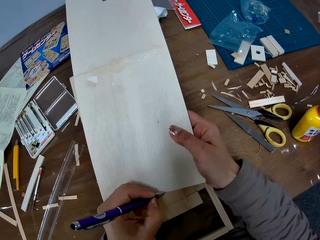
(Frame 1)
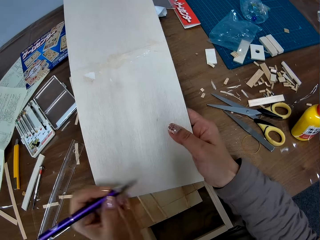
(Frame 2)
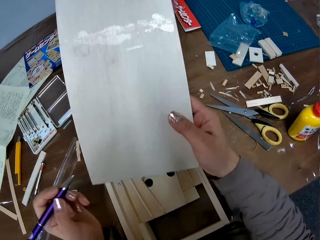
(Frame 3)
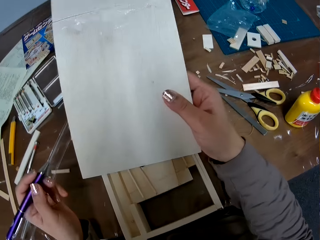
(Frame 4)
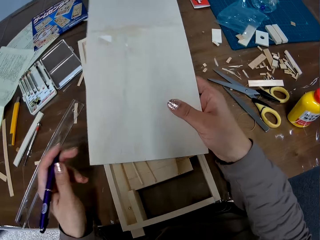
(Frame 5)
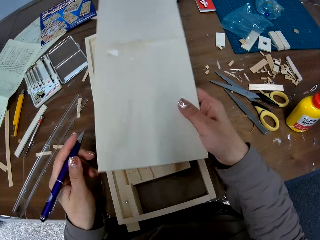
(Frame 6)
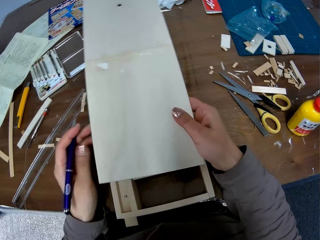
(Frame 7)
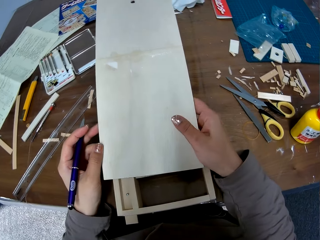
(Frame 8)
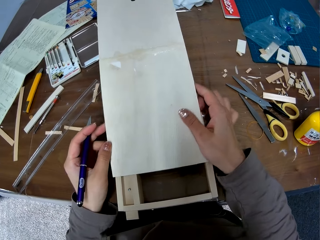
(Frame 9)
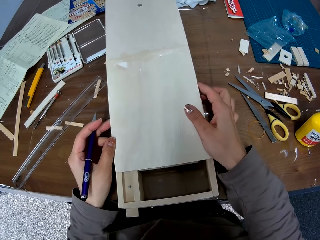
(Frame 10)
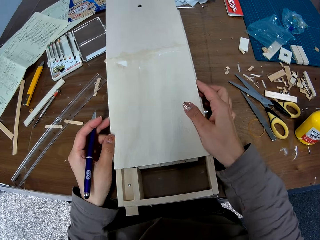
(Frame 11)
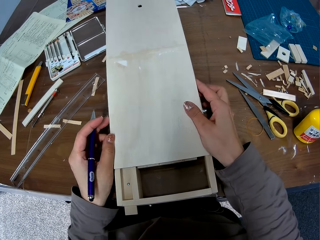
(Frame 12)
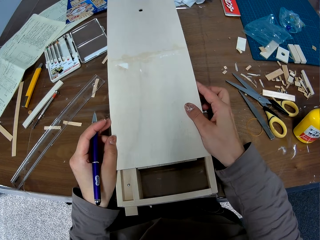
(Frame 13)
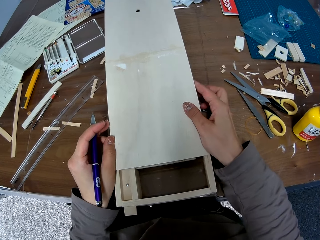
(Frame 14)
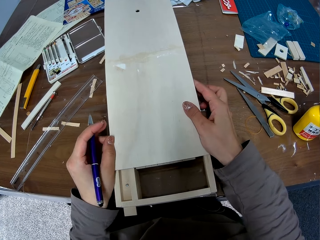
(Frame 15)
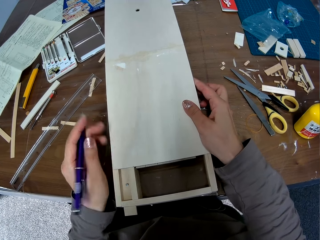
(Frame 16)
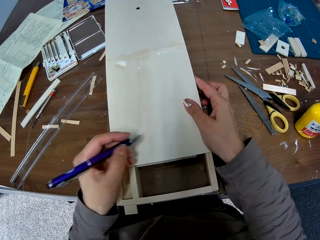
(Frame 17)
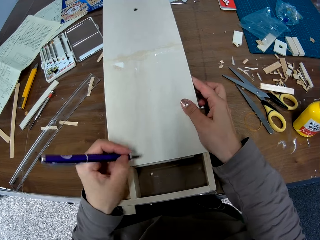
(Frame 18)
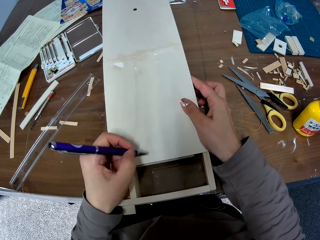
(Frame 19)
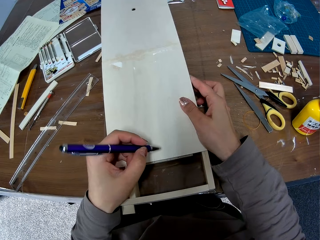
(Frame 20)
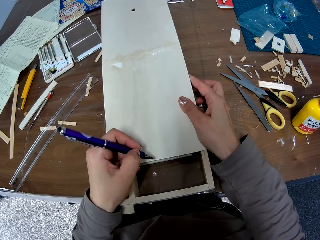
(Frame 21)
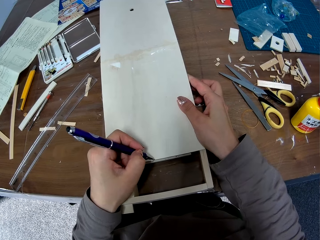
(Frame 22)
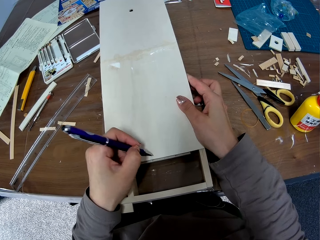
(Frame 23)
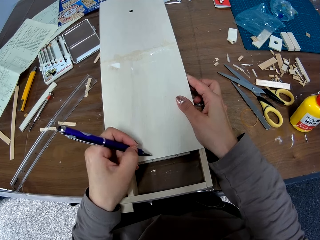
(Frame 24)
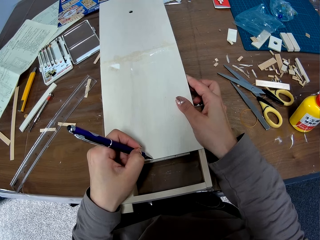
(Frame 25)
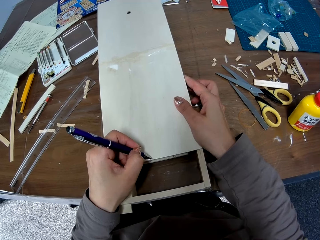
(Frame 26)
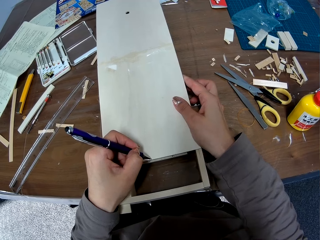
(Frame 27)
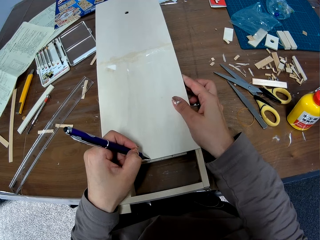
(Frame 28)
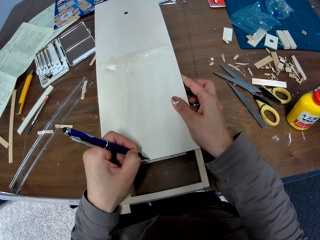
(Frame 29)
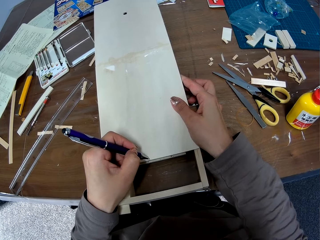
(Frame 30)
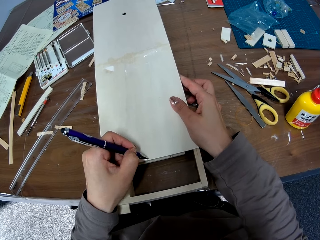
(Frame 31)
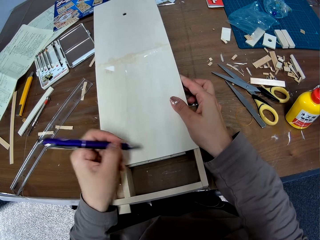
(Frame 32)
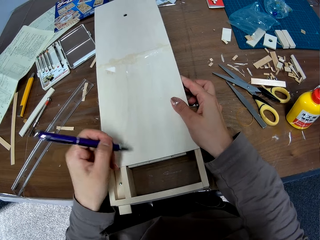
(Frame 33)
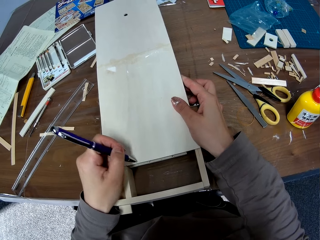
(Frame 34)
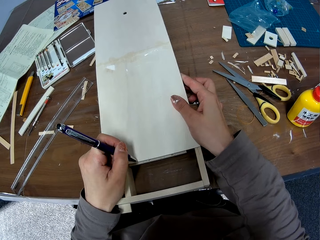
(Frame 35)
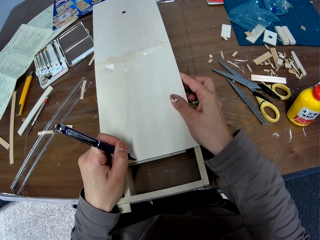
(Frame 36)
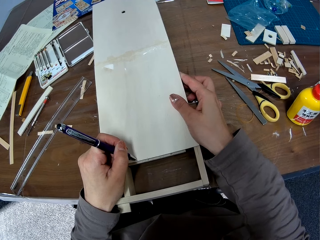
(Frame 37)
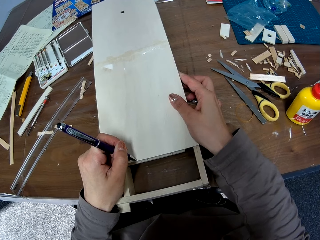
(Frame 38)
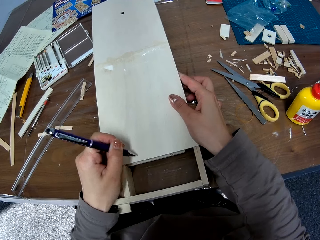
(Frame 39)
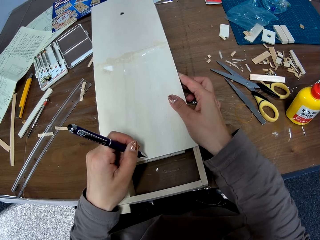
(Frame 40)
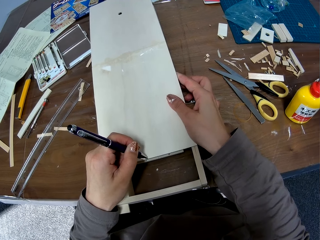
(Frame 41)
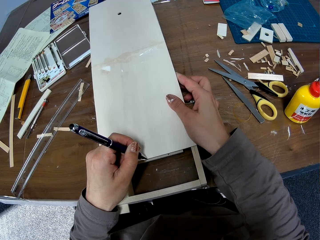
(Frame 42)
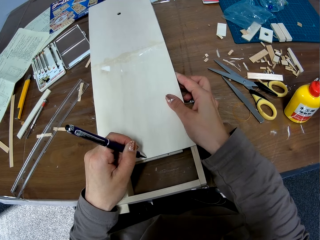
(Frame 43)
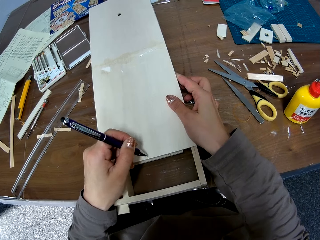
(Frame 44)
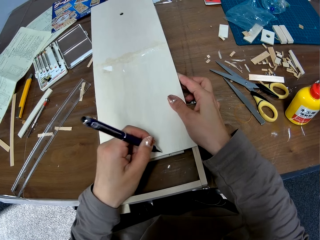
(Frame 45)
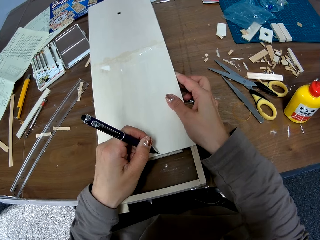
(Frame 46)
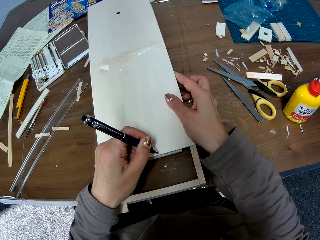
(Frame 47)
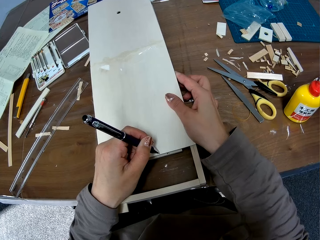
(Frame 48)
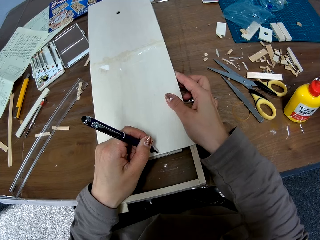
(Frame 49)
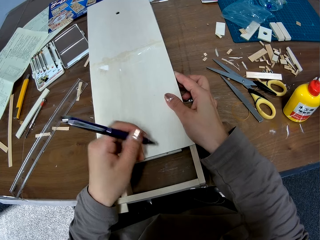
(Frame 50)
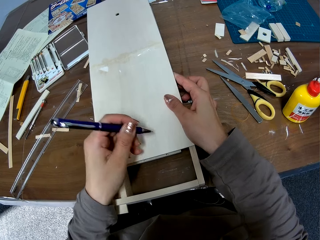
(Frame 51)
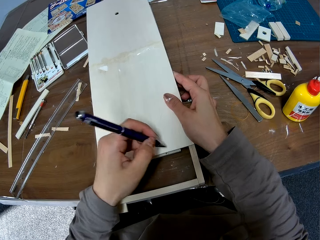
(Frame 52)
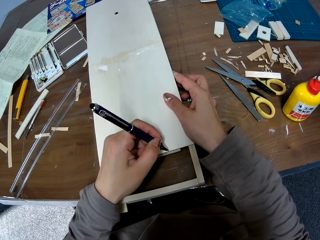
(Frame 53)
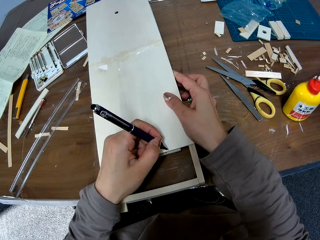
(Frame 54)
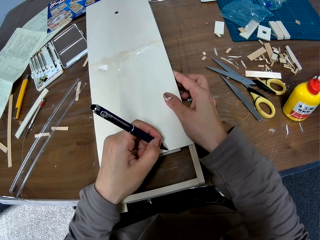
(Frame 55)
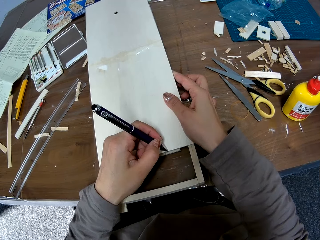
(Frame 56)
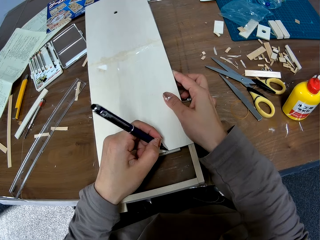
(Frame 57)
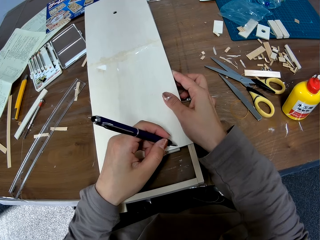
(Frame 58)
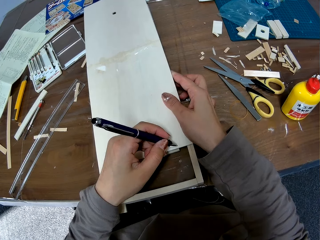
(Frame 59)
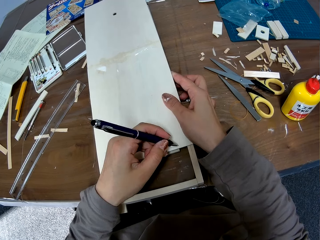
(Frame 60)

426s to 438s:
The camera wearer places a piece of wood on the woodwork or pinball table. They mark the pieces of wood with the pen.

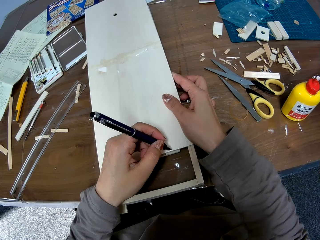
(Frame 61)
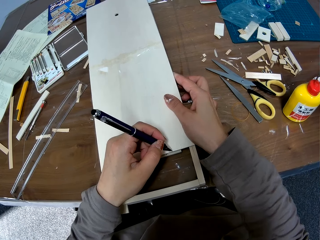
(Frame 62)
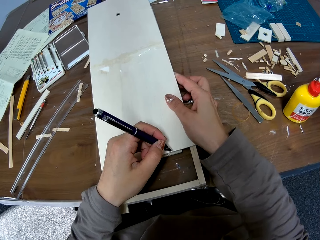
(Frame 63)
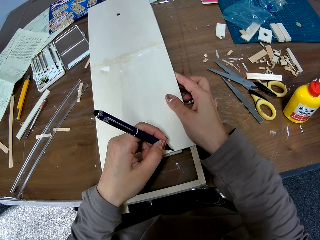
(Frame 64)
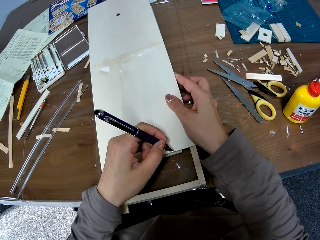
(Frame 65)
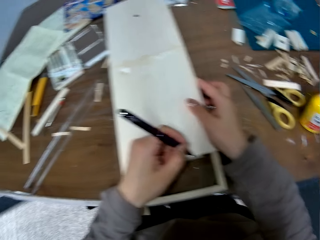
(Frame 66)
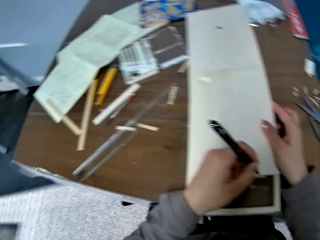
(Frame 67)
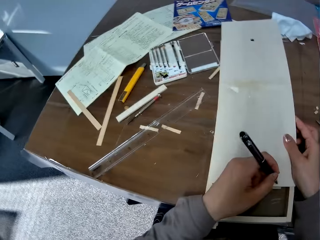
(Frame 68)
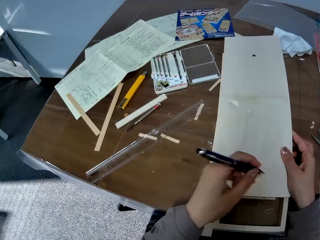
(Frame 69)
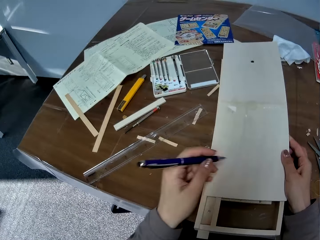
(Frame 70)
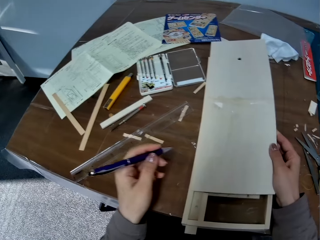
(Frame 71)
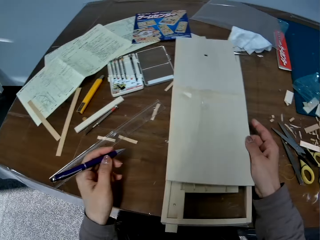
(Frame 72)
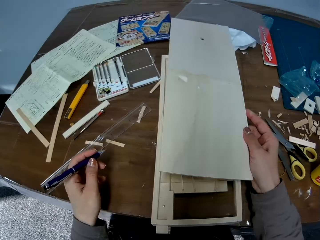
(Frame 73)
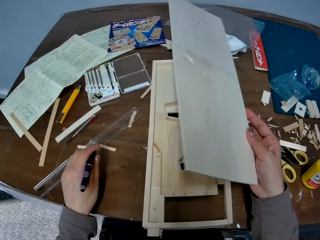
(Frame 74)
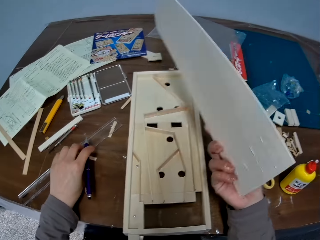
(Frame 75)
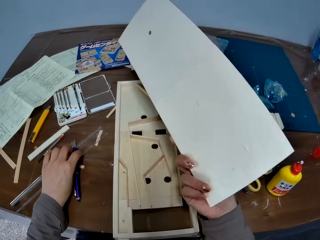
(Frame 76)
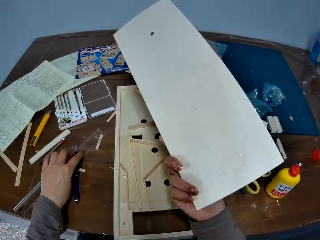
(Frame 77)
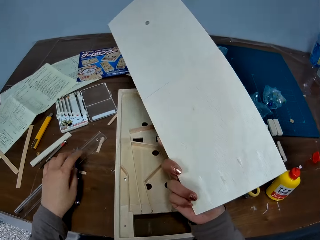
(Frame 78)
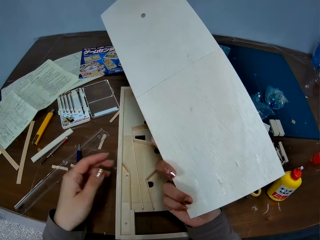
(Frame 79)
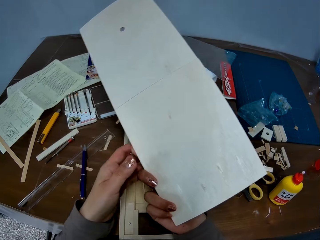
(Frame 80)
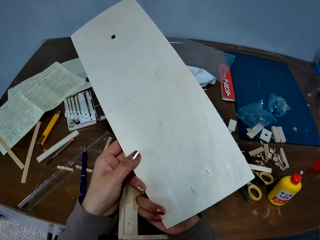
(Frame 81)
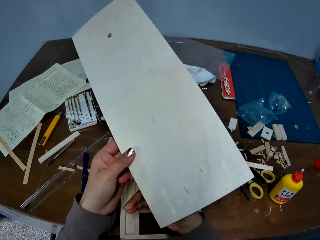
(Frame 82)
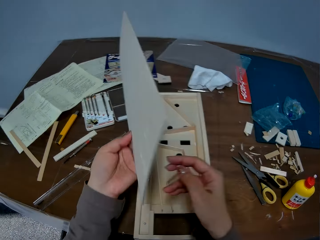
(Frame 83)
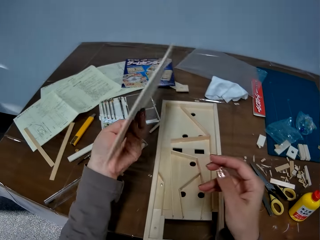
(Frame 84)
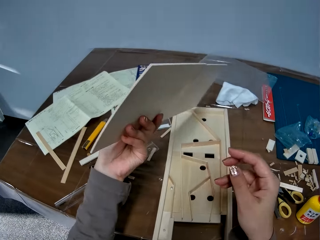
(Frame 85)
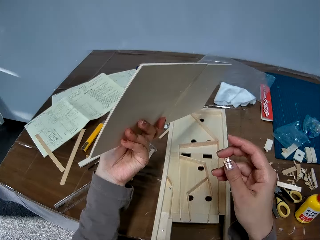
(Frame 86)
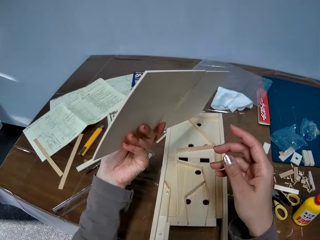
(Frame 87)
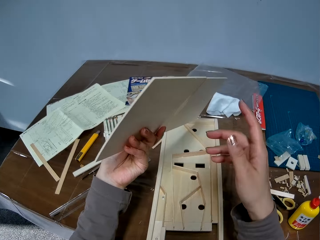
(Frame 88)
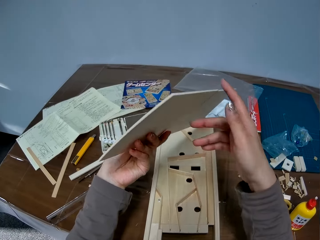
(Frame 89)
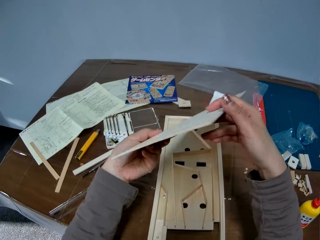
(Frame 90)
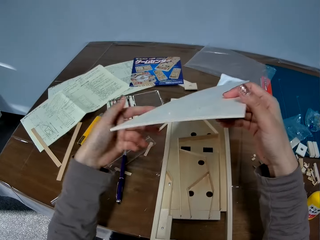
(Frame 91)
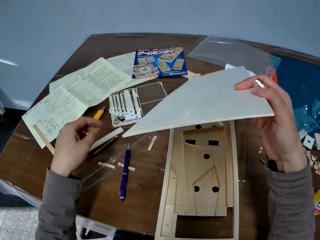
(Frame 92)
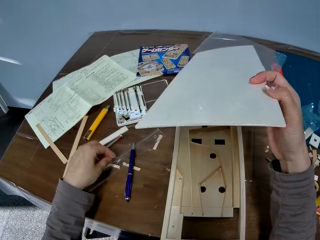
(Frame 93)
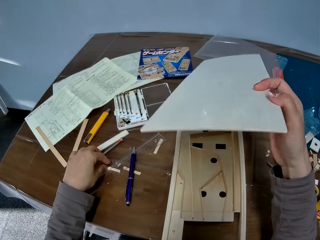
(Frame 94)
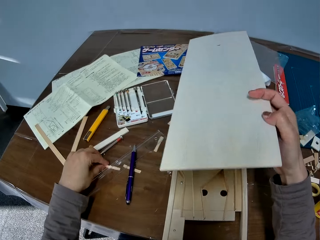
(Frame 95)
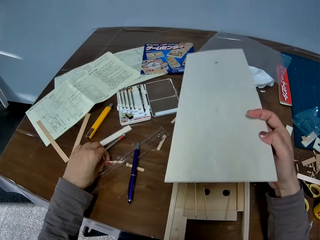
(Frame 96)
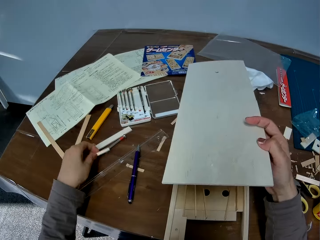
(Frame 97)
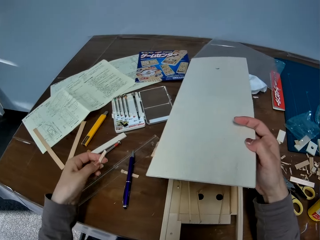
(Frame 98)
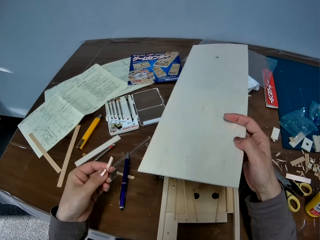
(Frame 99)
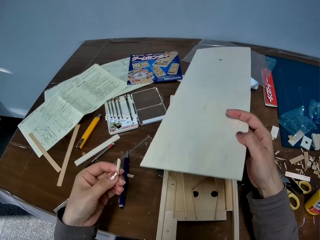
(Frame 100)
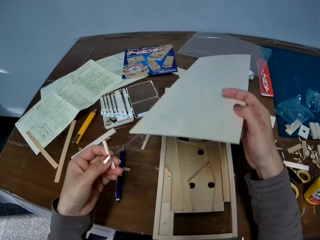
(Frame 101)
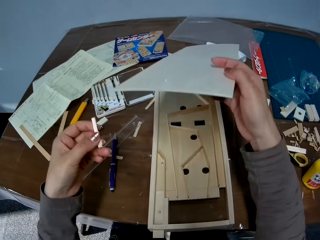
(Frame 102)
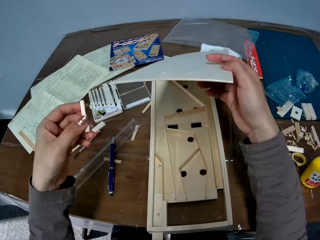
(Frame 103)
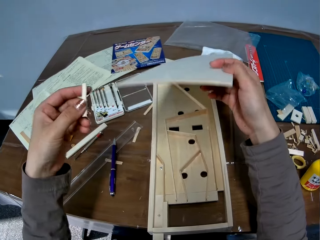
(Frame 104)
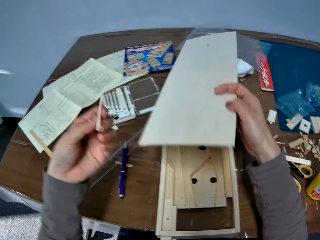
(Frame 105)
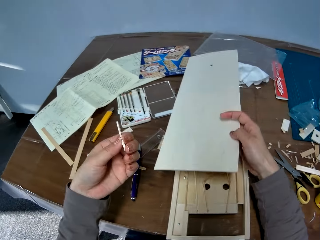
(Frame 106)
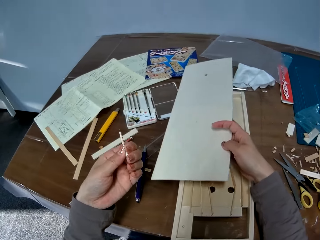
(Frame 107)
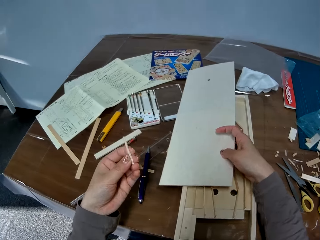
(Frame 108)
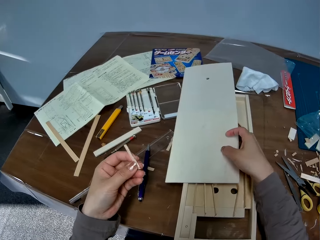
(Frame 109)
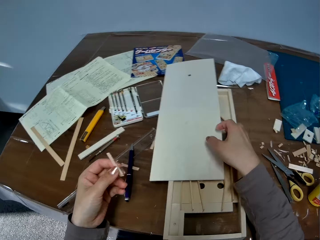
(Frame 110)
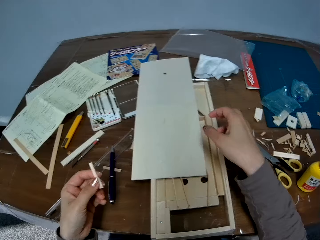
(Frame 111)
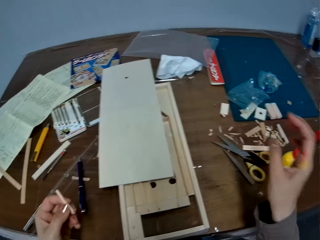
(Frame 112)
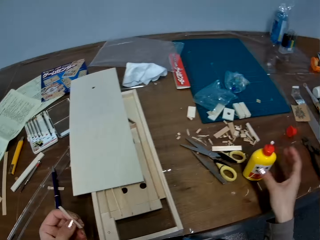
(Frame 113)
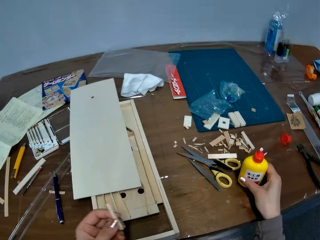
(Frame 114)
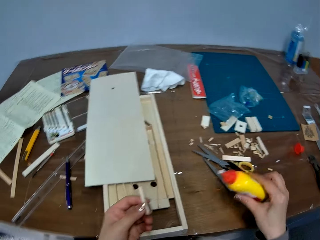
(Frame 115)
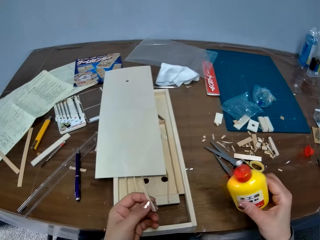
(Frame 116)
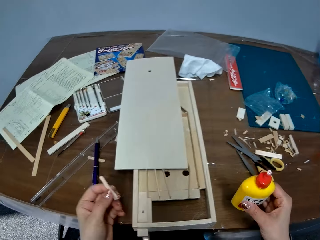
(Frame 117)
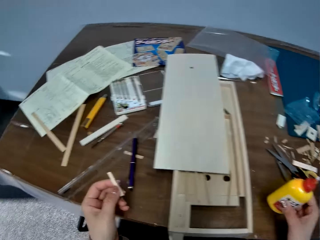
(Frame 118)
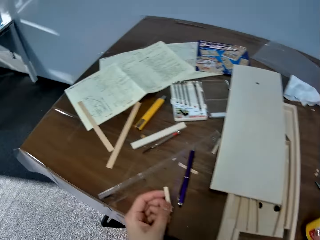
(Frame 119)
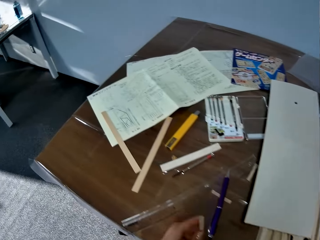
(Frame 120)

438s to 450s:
The camera wearer picks the piece of wood or cardboard from the woodwork with her right hand. She drops the pen on the table. She looks at the cardboard. She picks the other piece of wood from the table with her left hand. She places the piece of wood on the woodwork or pinball table. She picks a pack of glue from the table with her right hand.
